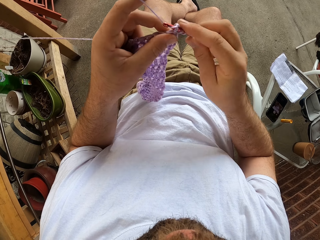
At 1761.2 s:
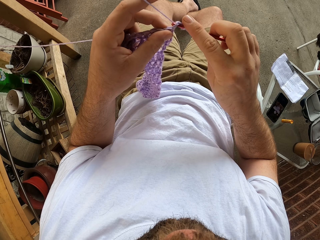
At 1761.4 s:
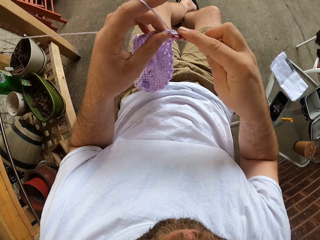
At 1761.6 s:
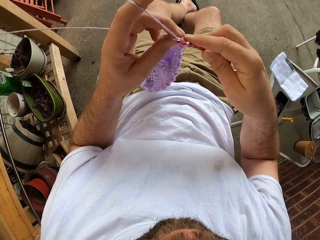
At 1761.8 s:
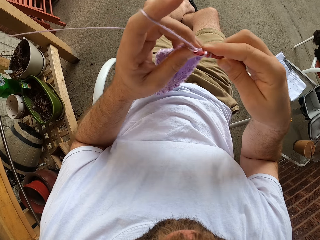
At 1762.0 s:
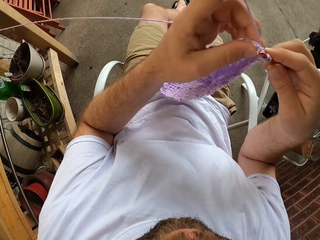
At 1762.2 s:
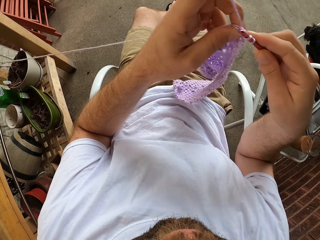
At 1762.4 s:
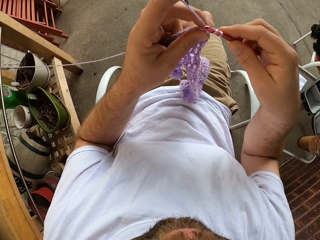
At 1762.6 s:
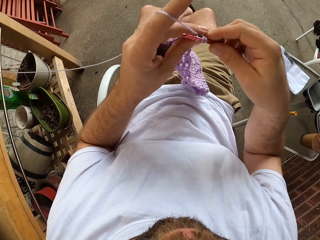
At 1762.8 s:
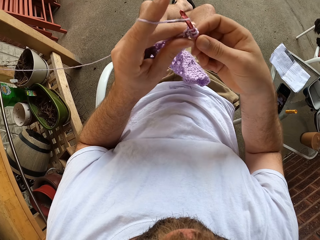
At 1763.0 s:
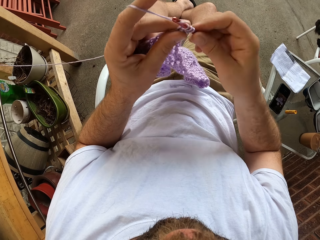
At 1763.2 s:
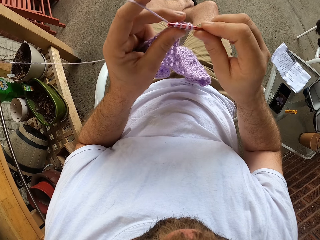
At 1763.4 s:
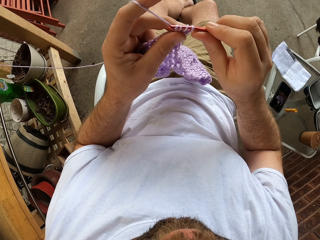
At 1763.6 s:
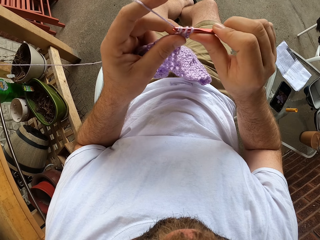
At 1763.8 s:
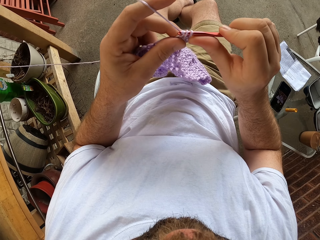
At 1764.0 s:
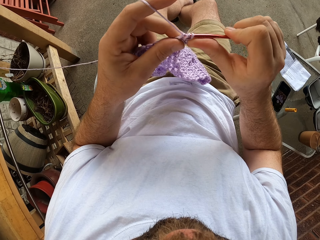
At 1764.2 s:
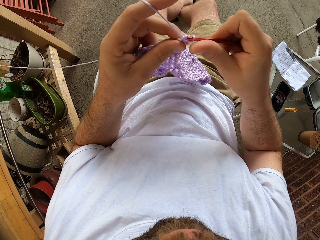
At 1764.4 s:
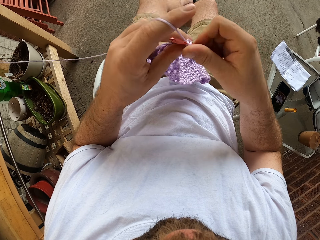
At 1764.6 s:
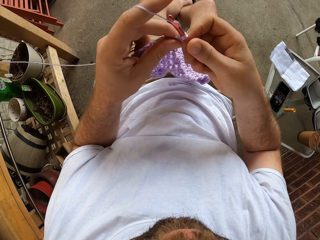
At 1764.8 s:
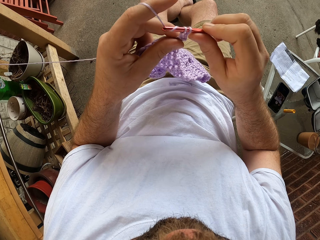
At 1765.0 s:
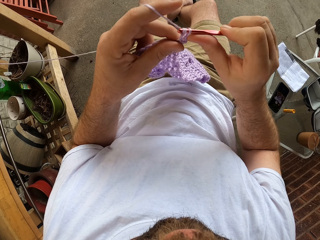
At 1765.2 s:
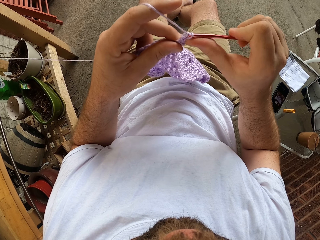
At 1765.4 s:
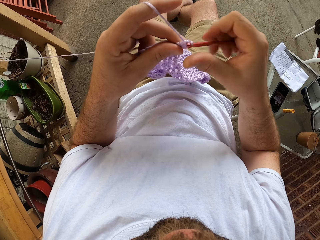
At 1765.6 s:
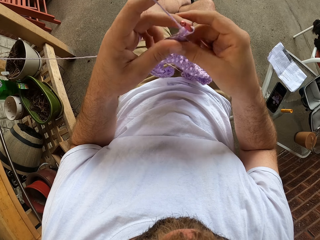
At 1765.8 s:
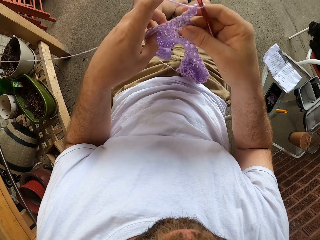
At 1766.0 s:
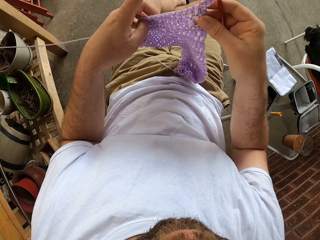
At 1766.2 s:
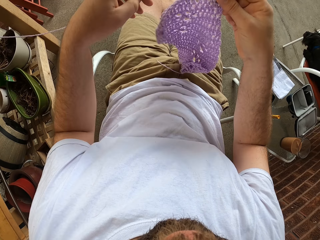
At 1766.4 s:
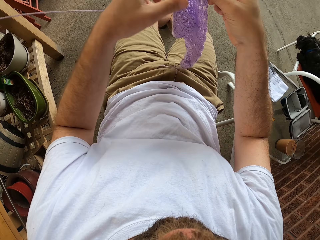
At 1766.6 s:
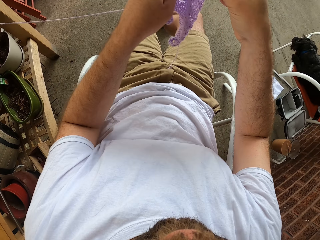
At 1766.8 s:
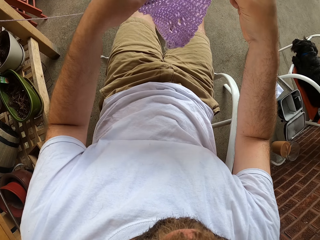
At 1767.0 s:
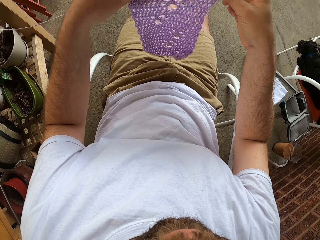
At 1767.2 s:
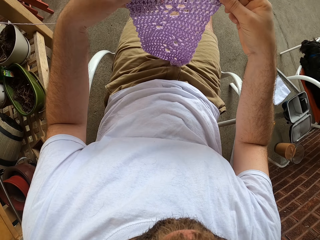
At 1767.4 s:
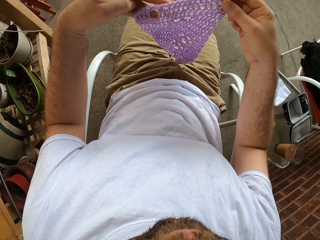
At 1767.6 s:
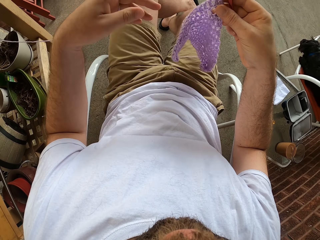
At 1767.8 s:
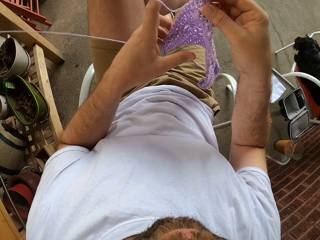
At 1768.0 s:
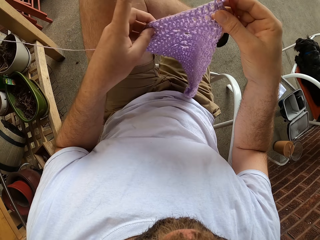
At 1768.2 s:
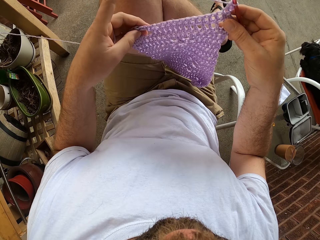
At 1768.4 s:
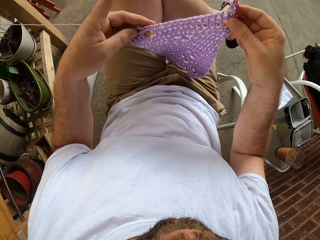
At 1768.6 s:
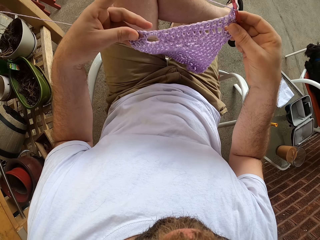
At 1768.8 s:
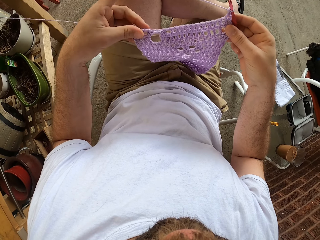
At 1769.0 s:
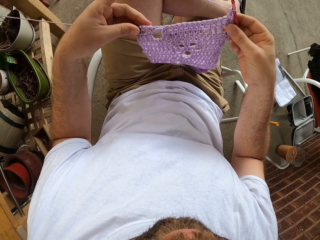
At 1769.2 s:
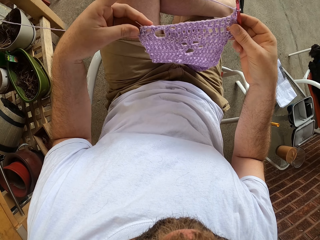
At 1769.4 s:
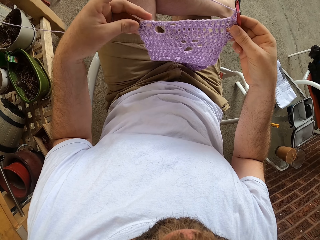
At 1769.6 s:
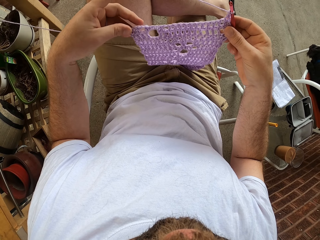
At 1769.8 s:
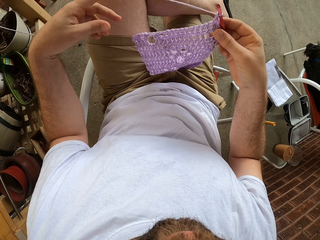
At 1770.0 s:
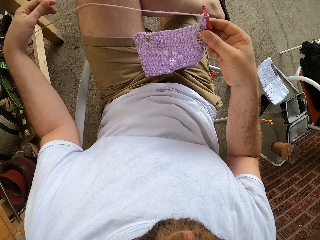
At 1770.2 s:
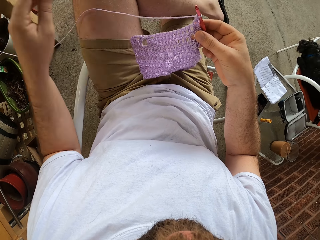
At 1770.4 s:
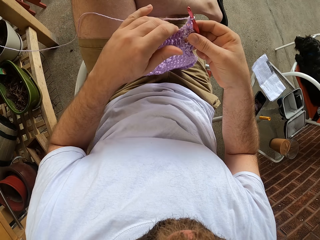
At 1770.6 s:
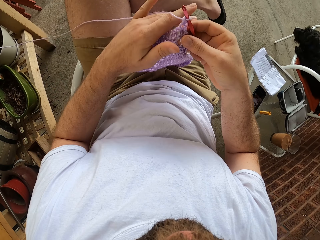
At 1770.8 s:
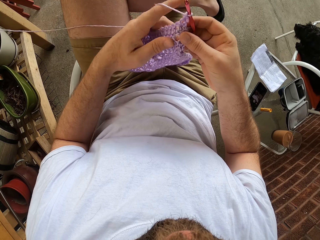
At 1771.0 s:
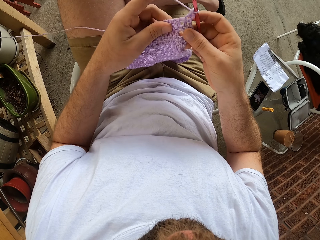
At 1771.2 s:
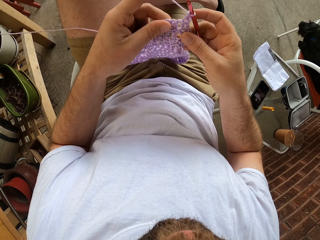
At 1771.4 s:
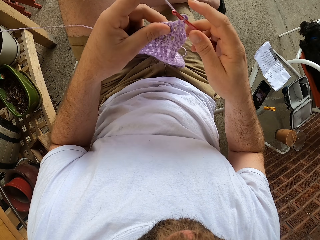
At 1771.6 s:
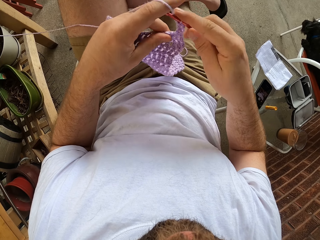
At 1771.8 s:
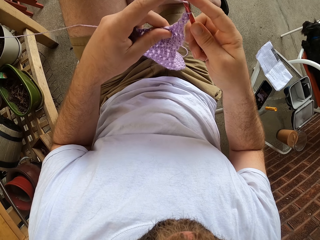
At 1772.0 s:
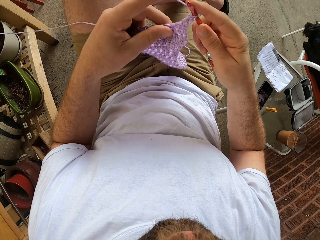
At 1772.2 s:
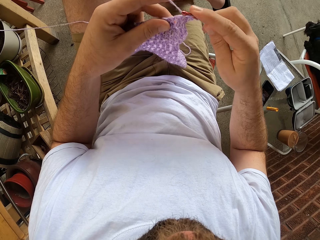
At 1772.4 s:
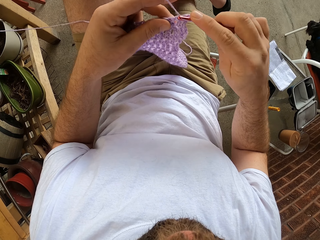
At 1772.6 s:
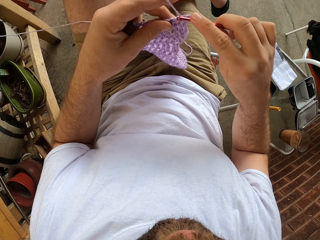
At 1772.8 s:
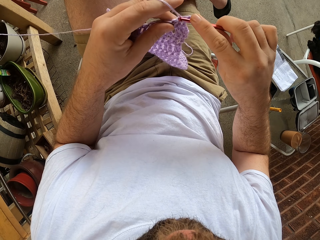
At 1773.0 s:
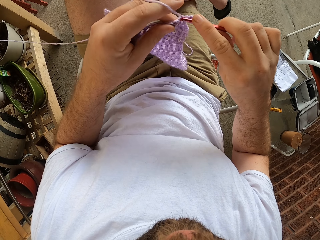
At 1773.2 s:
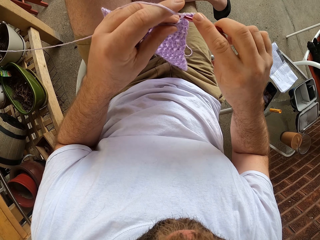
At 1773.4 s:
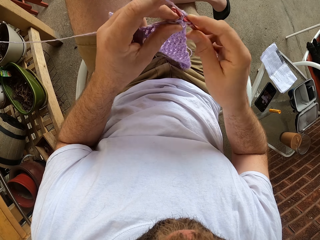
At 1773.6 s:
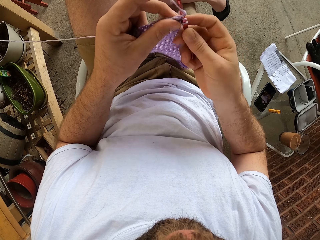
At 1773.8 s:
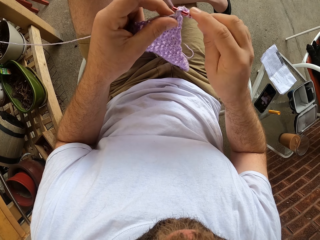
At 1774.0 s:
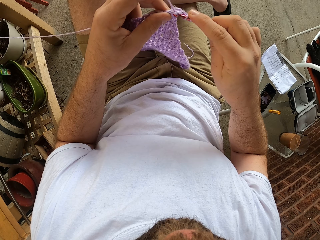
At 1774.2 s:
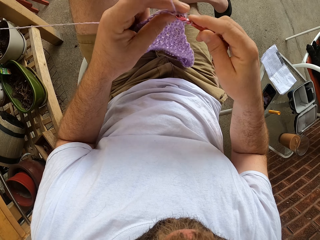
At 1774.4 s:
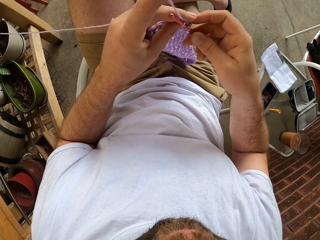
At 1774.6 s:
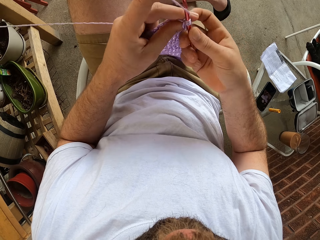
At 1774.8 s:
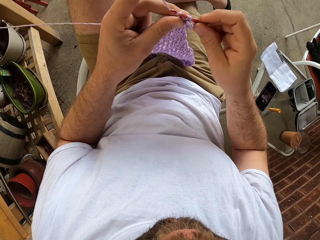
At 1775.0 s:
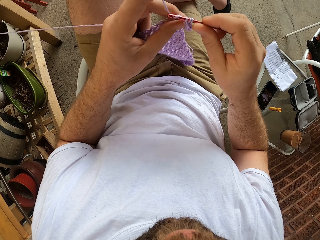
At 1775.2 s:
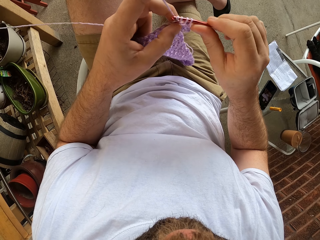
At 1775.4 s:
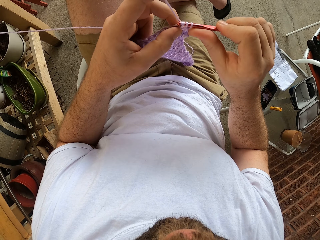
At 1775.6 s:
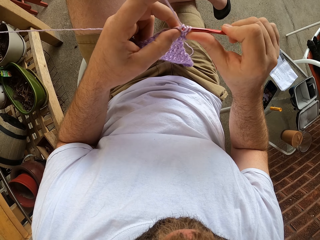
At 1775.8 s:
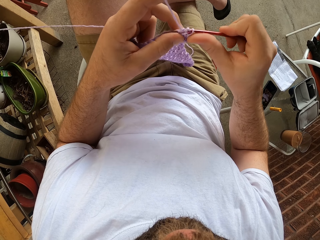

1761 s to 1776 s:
The camera wearer draws yarn from the yarn bundle. They knit with the yarn and the crochet hook. They spread out the crochet with both hands. They straighten the yarn. They knit with the yarn and the crochet hook.

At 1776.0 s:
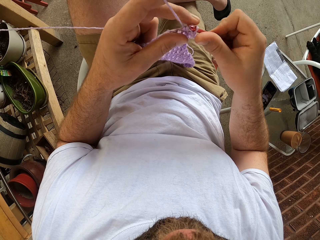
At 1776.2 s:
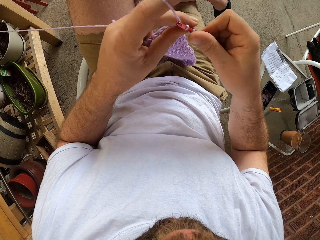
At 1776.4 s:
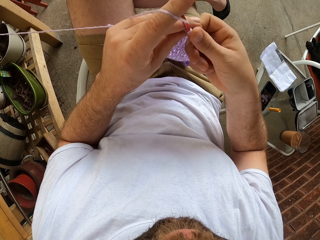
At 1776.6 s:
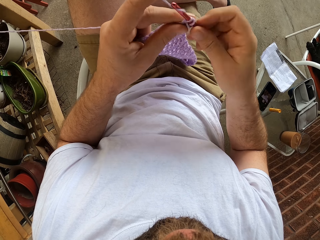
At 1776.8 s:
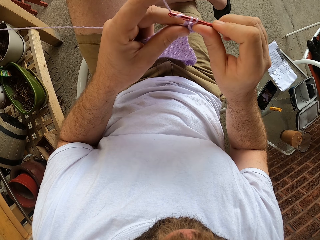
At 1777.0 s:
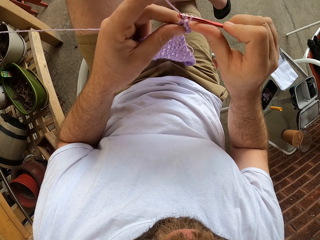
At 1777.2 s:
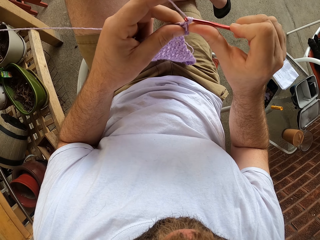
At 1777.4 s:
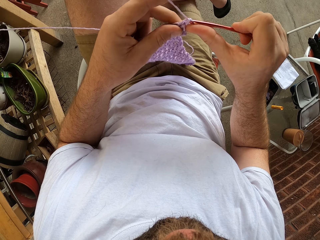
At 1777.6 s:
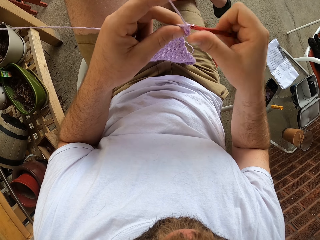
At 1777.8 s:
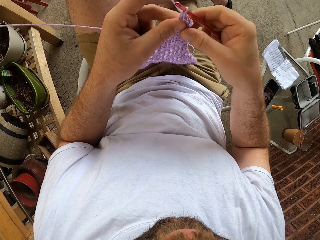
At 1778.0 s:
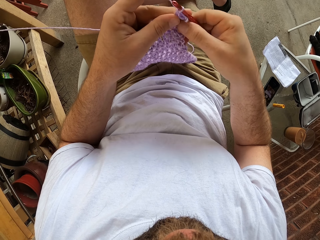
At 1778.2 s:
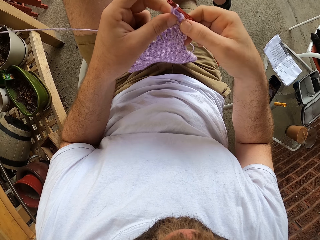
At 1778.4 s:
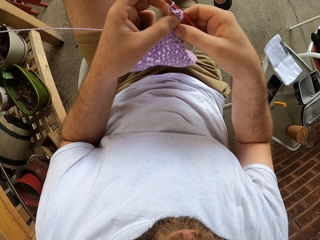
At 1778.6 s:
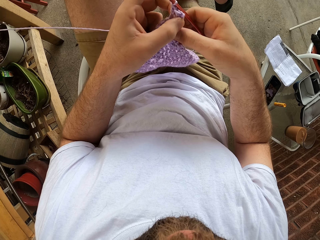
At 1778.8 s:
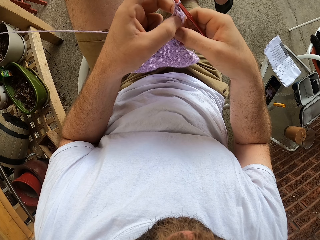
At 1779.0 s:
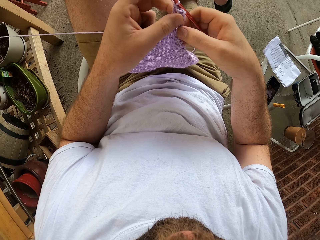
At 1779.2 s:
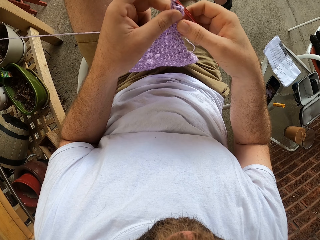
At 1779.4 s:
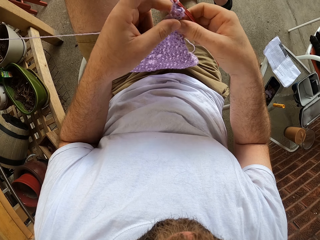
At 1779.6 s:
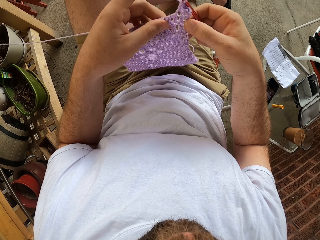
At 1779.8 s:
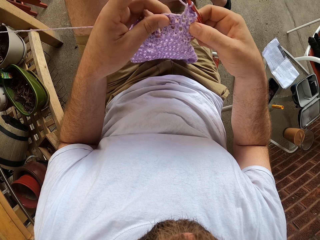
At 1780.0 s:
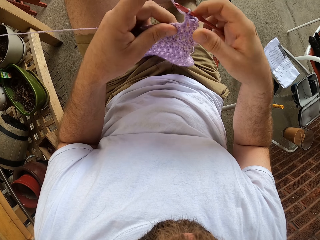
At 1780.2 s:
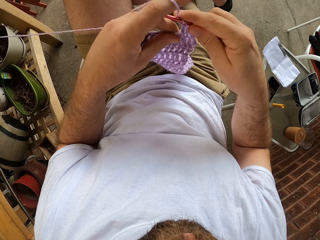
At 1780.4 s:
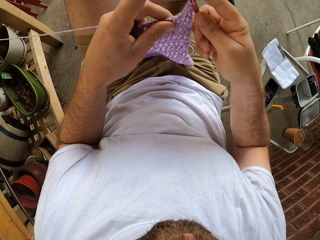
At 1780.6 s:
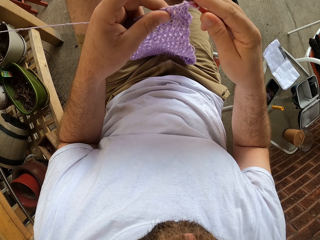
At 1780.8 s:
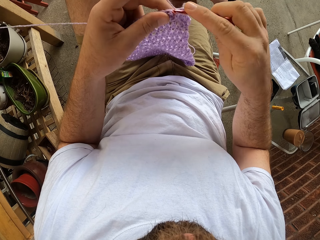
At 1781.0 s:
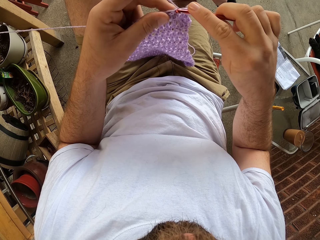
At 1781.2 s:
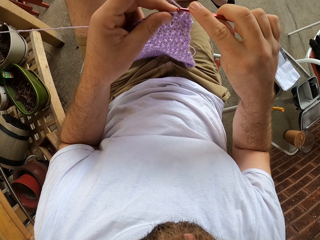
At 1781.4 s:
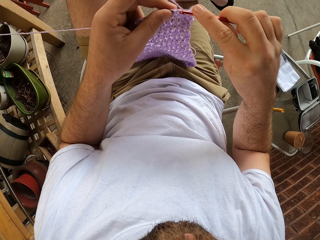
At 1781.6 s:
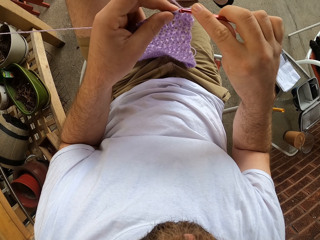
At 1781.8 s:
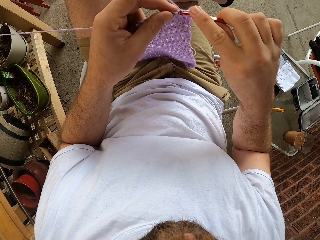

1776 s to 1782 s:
The camera wearer straightens the yarn cord. They sew a piece of yarn using crochet.
